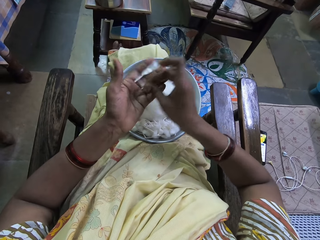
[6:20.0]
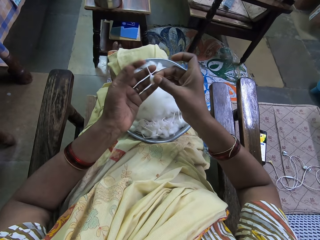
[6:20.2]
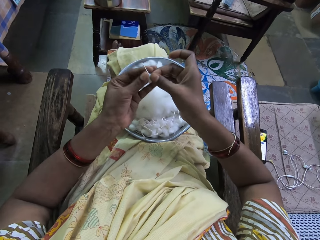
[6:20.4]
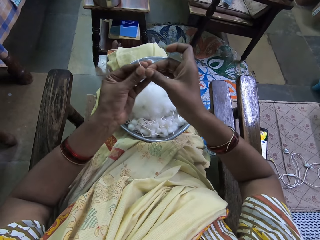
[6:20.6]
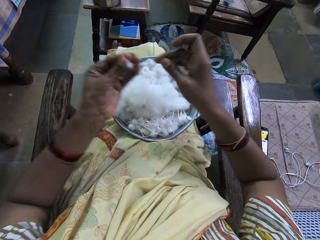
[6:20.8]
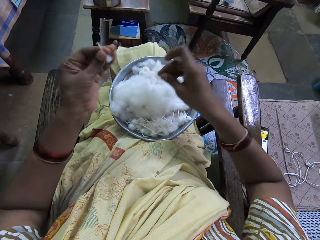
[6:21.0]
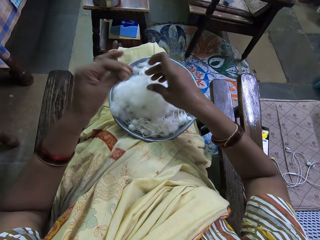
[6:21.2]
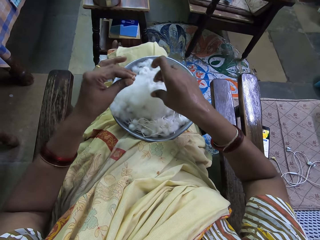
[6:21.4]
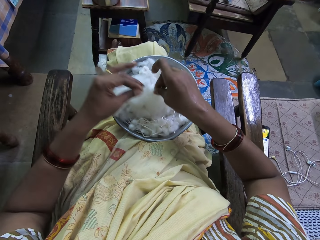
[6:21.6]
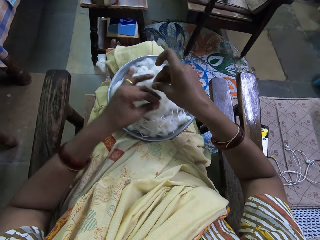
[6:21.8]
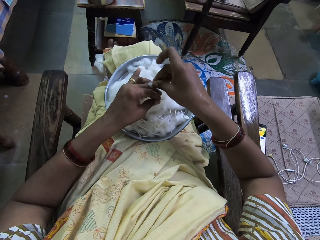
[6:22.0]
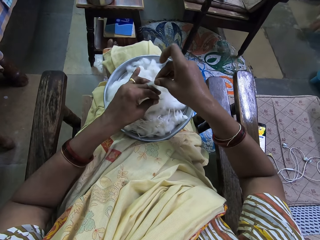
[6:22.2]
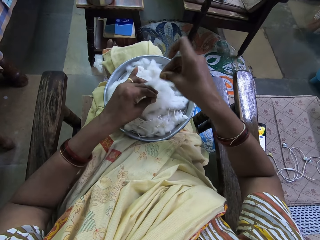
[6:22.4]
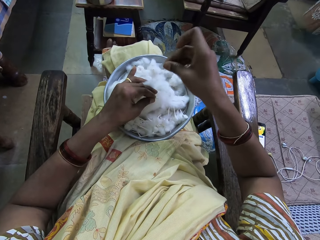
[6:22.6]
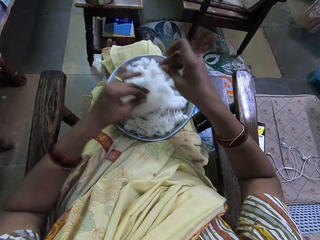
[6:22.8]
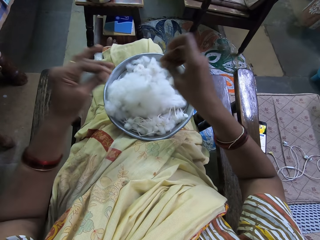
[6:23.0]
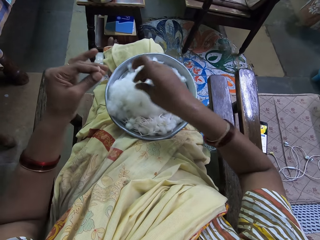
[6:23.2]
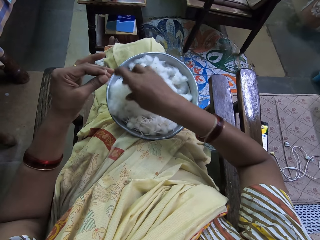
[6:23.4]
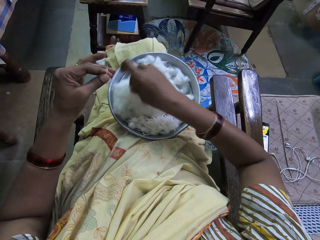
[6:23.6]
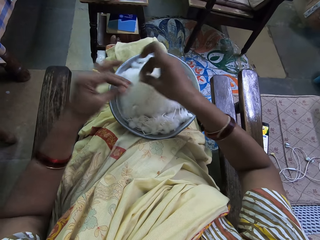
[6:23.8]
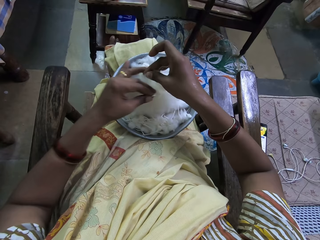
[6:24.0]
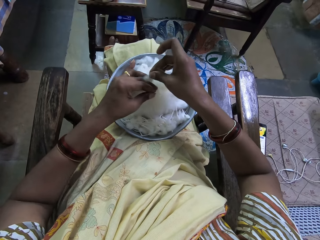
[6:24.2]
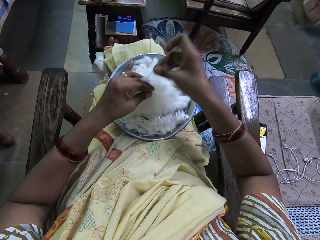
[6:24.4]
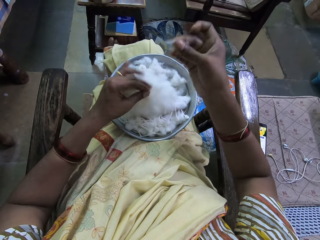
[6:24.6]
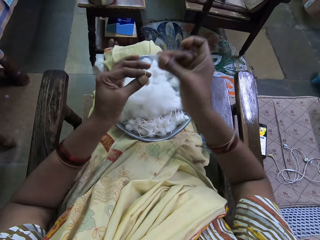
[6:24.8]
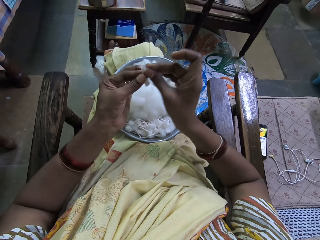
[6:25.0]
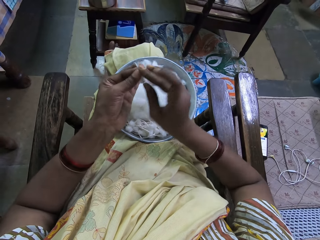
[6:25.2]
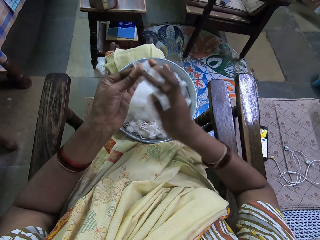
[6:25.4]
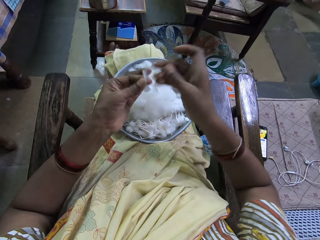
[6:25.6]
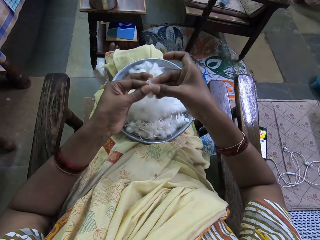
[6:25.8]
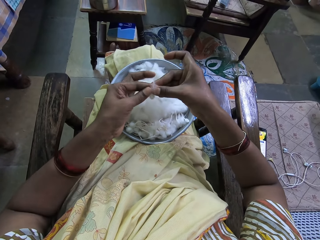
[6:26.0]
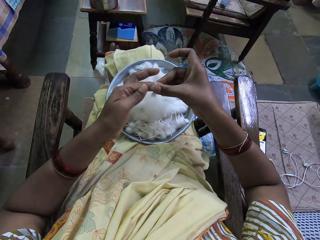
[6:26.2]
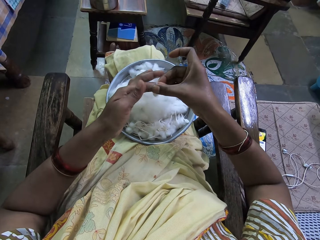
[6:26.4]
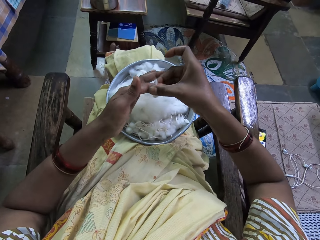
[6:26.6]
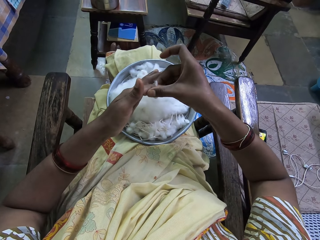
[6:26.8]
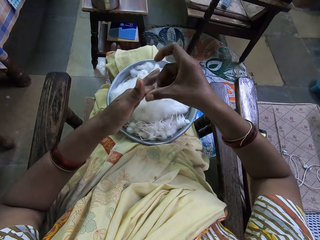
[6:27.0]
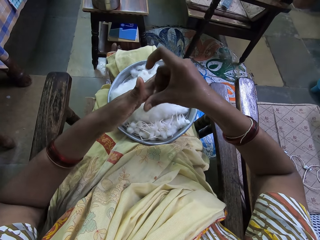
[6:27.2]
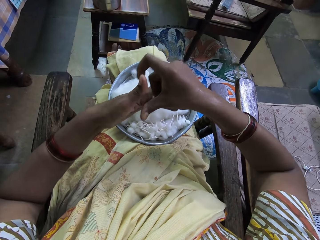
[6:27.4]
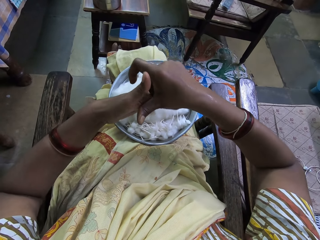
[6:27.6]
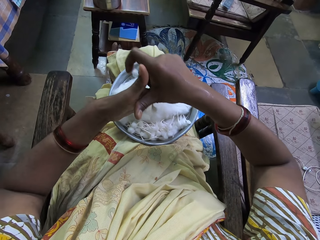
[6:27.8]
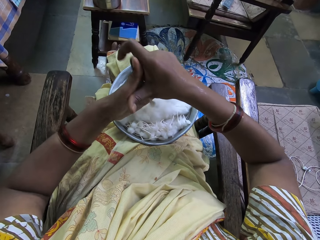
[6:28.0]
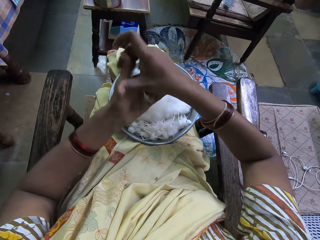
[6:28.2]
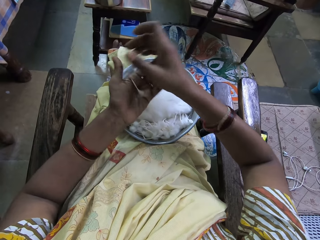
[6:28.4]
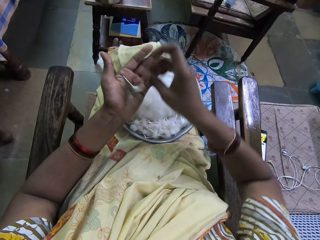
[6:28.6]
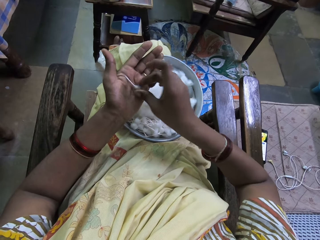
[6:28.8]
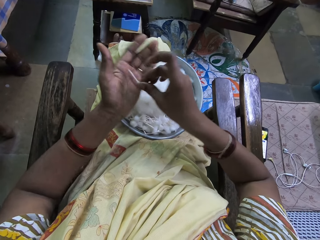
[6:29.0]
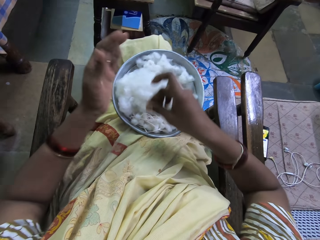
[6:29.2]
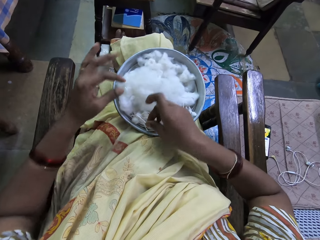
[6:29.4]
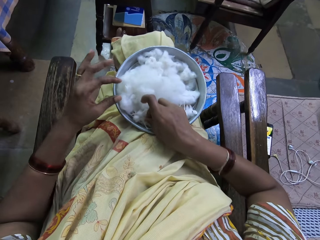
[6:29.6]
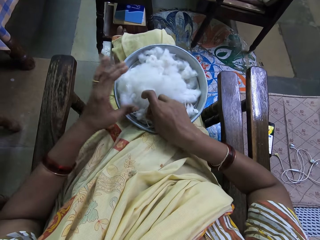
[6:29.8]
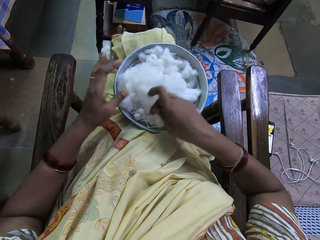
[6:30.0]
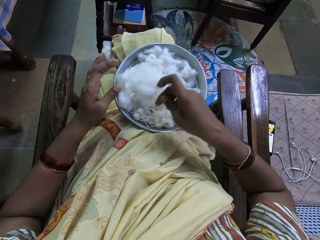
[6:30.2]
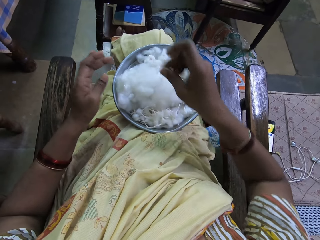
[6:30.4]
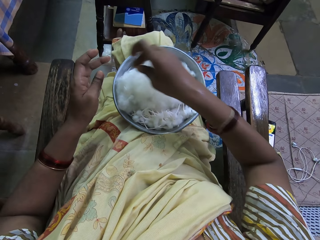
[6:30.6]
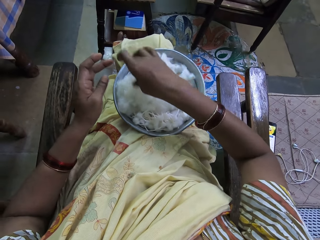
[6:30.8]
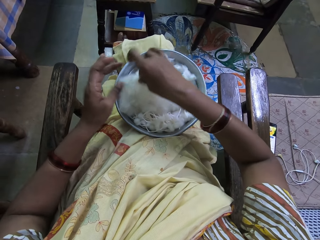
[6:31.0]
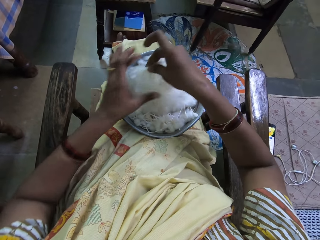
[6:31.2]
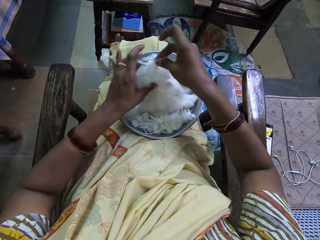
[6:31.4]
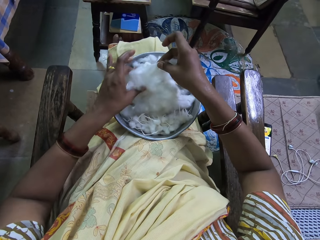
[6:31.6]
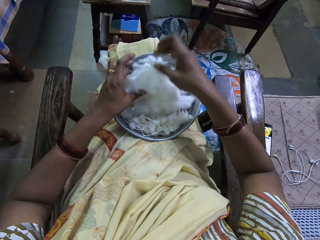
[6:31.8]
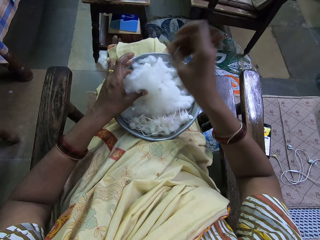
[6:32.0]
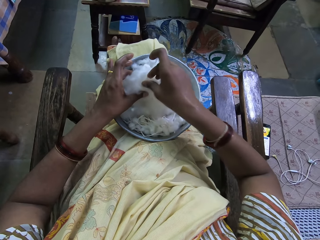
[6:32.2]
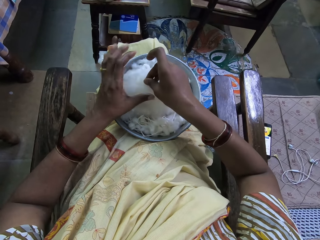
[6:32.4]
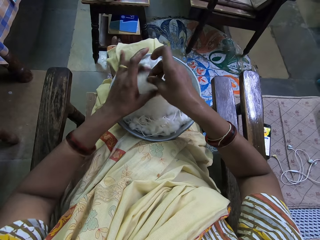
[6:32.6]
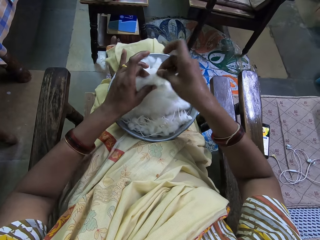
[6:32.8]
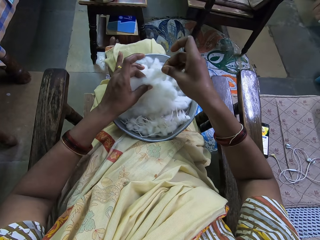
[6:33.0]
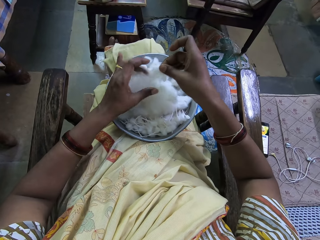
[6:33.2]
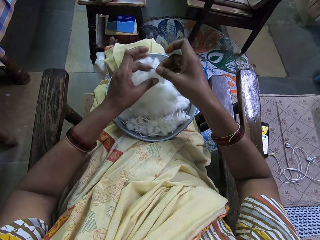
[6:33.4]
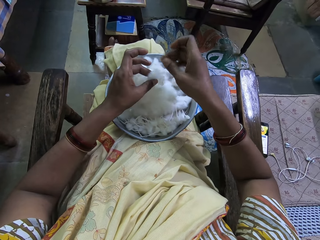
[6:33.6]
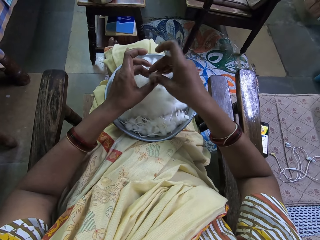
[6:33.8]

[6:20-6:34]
The camera wearer cuts the cotton in the tray. They pick up a cotton. They join the cottons in the hands. They roll the cotton. They drop the cotton in the tray. They pick up a cotton. They cut the cotton in the tray.

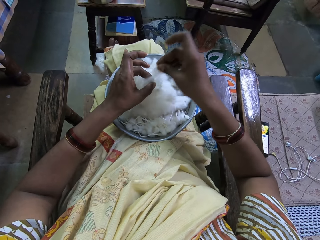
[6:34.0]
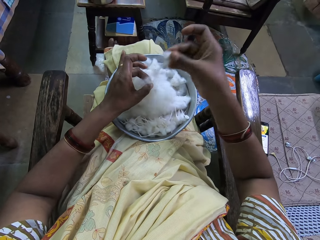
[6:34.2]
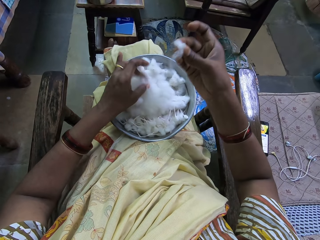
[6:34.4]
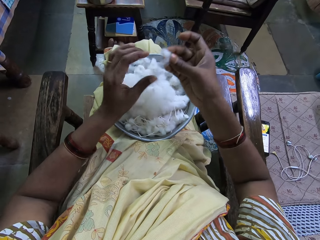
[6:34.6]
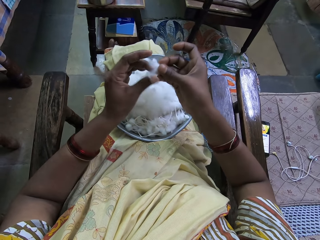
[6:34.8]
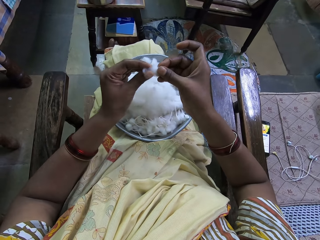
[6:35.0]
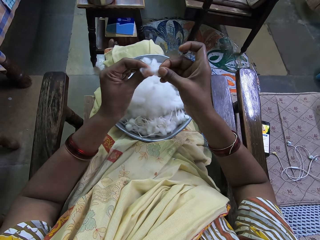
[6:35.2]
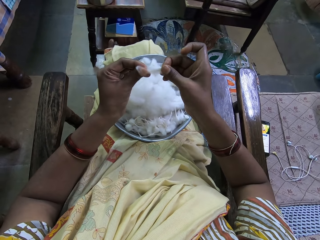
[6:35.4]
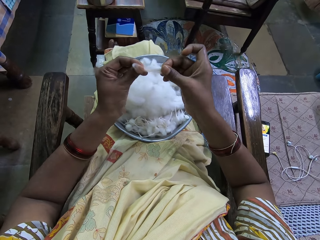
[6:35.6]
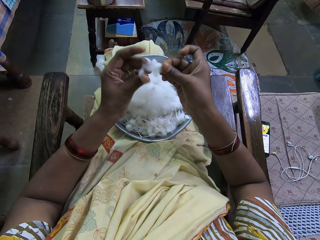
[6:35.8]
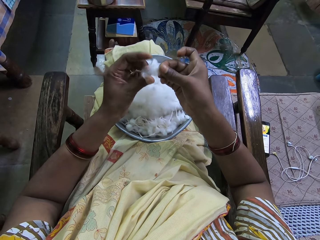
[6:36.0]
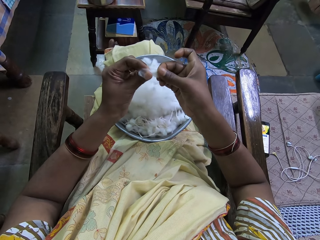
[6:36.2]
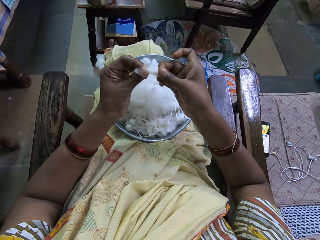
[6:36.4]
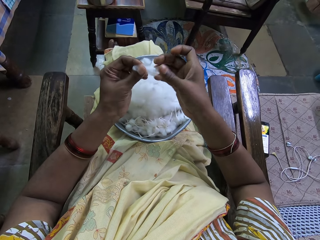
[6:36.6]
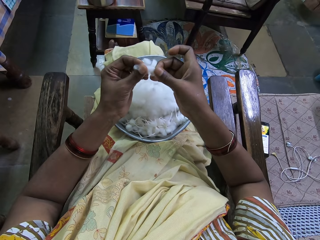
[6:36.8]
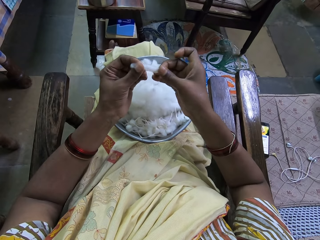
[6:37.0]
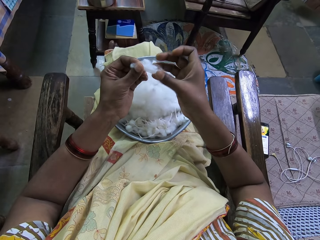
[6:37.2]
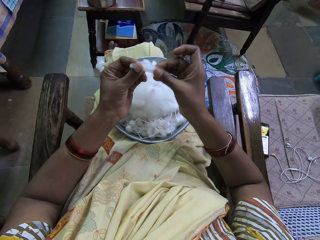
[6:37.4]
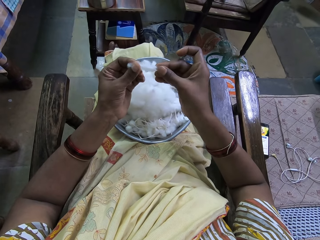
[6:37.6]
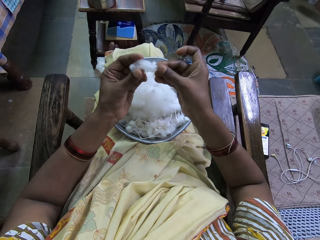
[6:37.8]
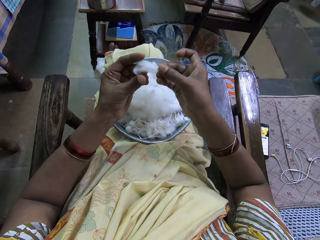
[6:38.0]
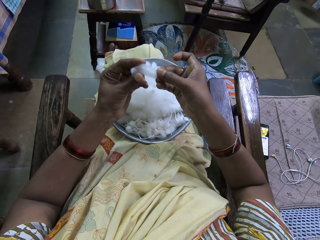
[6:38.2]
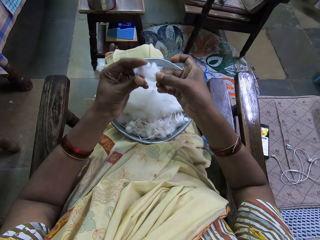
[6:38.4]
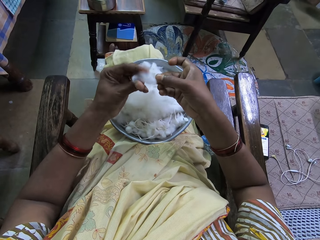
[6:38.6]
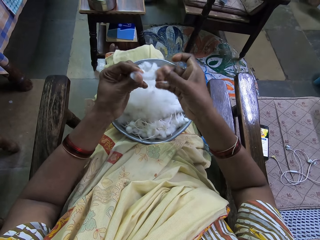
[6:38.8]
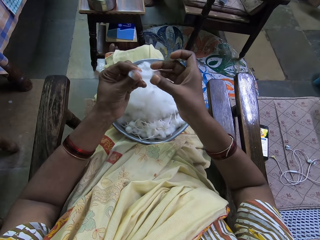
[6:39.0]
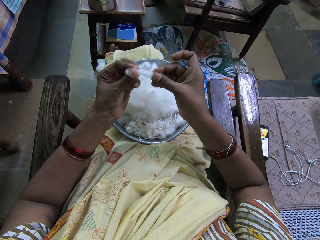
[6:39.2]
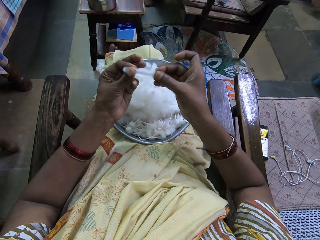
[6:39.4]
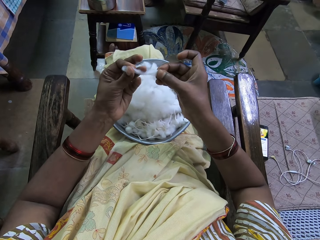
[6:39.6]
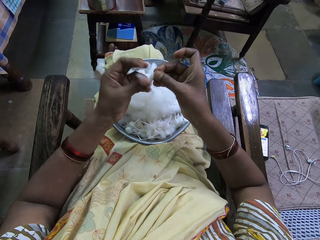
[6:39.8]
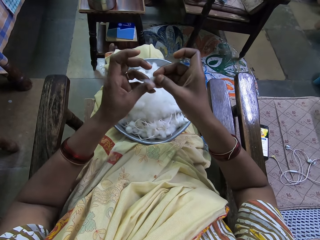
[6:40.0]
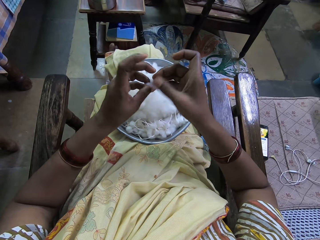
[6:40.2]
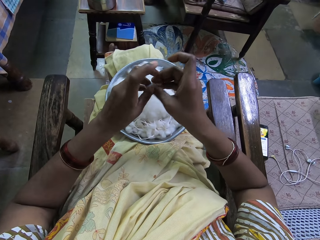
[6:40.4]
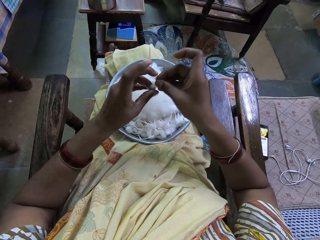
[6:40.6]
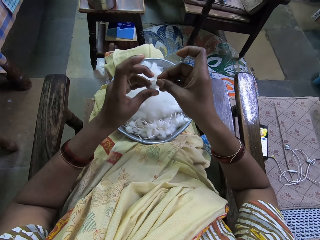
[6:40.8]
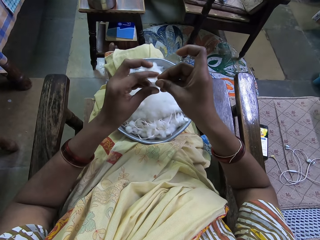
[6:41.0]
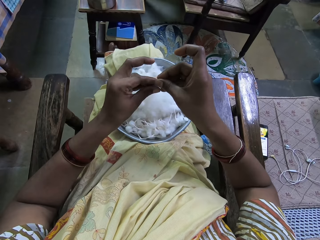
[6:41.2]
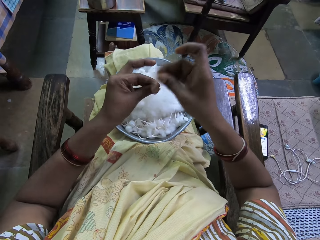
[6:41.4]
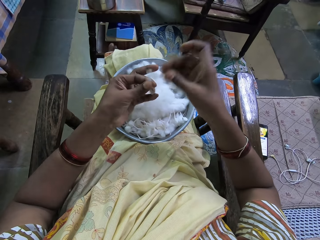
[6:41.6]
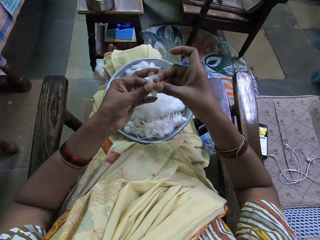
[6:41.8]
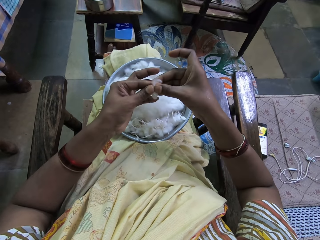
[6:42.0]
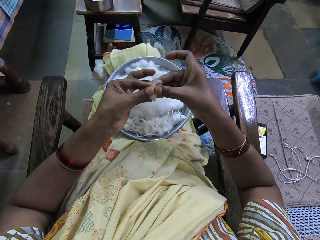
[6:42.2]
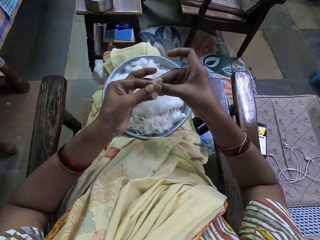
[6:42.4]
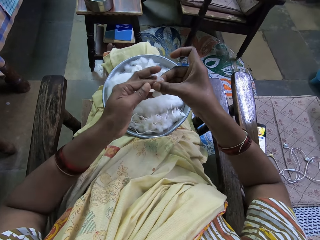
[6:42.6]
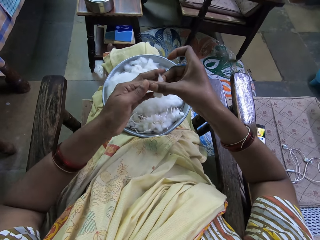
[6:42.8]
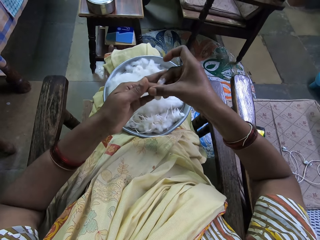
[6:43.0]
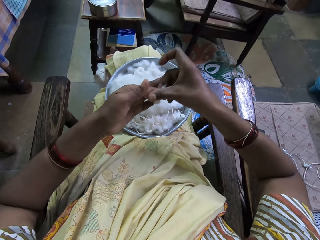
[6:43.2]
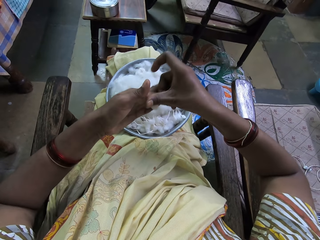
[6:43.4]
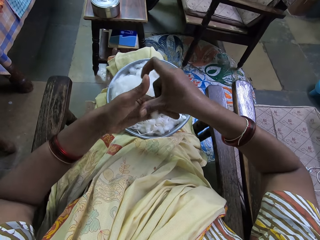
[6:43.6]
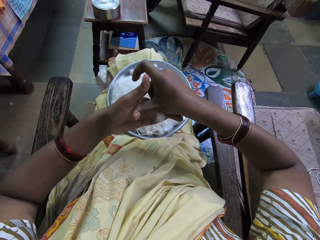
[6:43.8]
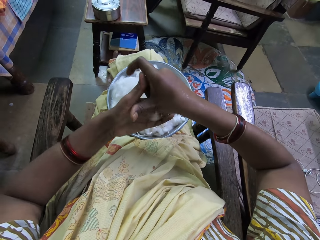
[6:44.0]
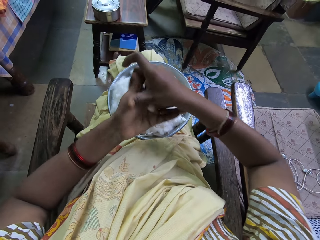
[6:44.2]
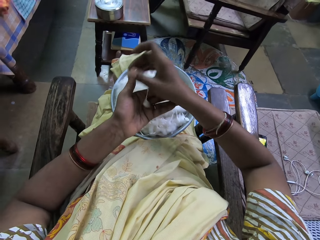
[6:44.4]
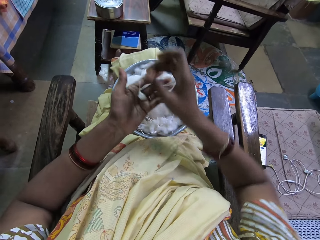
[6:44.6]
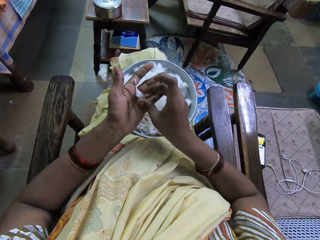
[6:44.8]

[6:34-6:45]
The camera wearer stretches the cotton in the hands. They fold the cotton. They roll the cotton in the hands.
